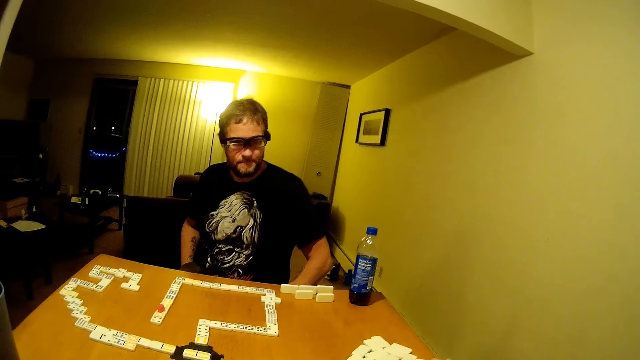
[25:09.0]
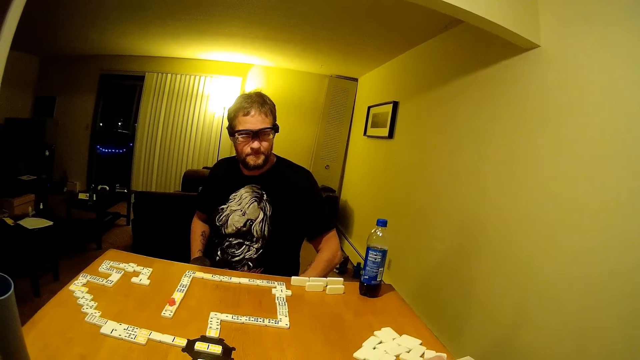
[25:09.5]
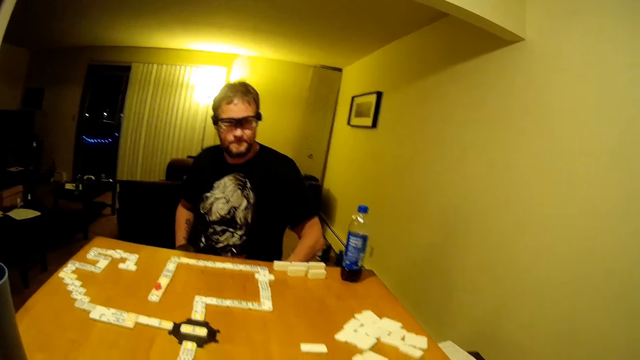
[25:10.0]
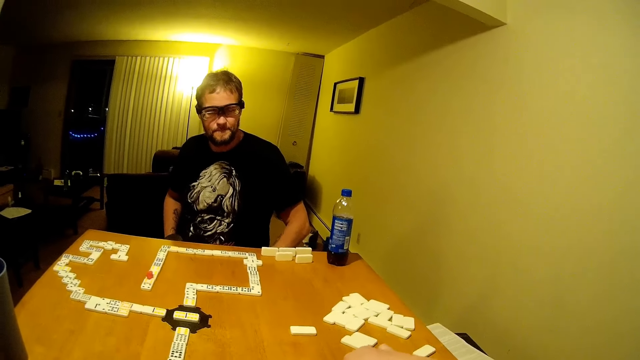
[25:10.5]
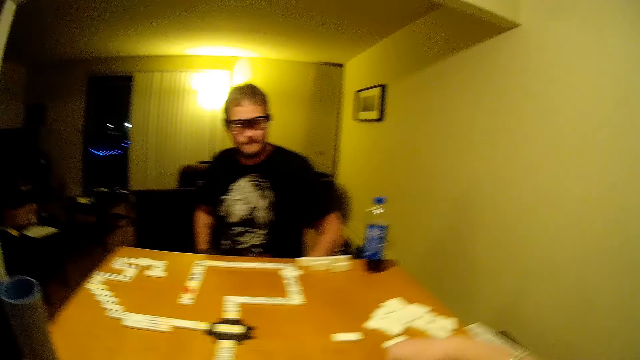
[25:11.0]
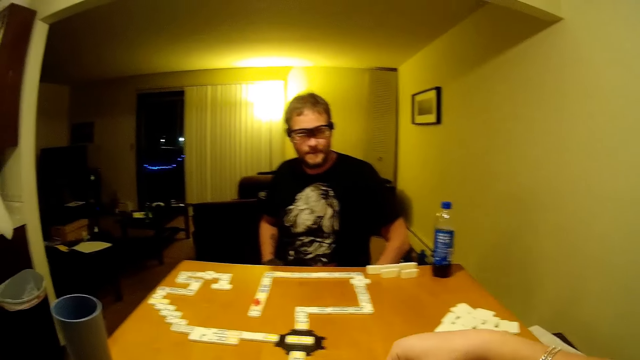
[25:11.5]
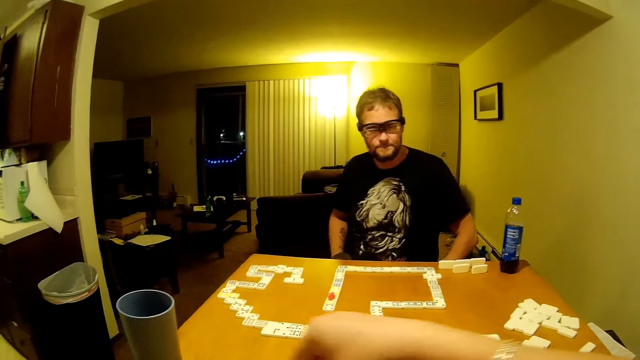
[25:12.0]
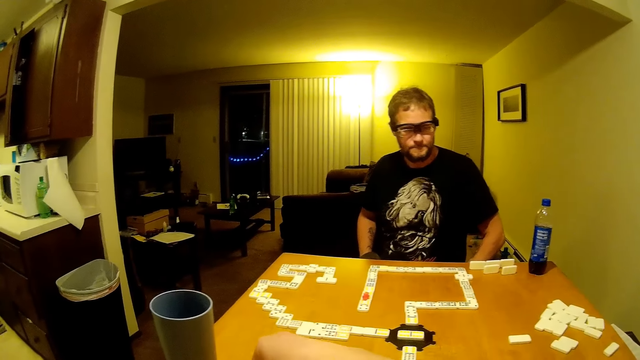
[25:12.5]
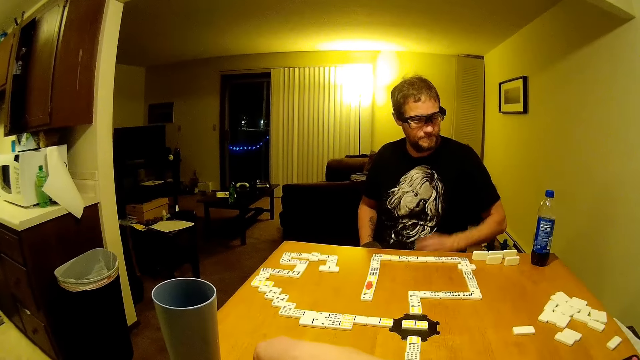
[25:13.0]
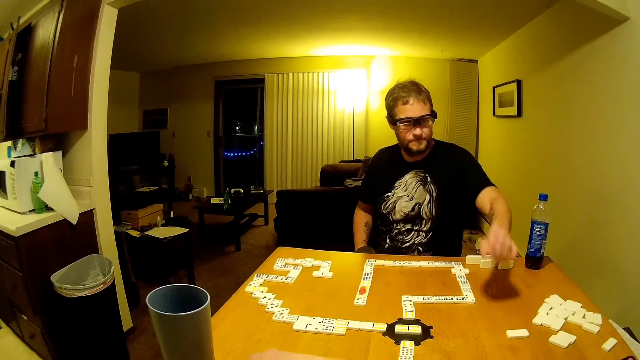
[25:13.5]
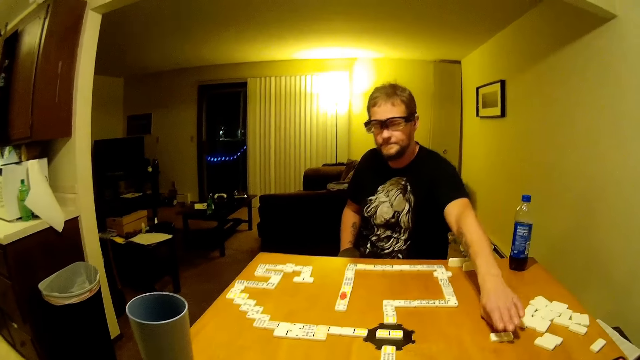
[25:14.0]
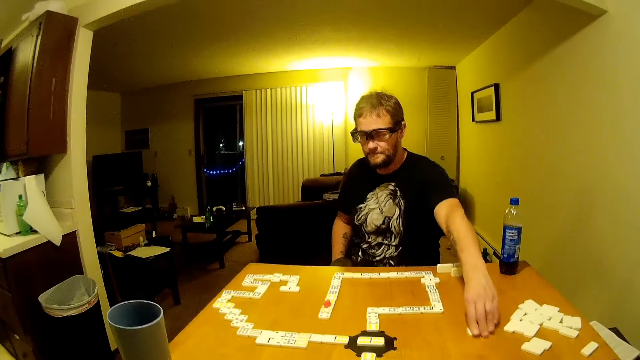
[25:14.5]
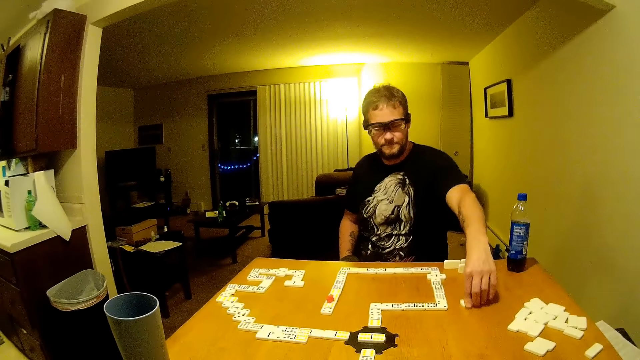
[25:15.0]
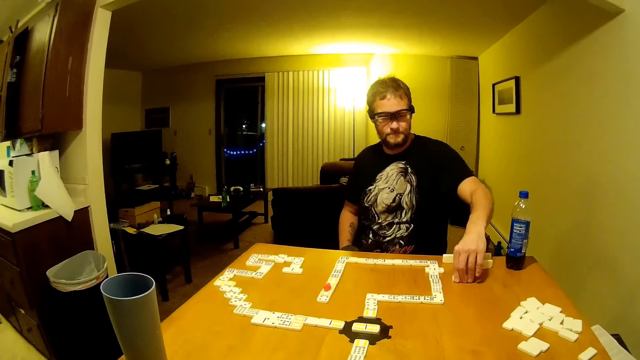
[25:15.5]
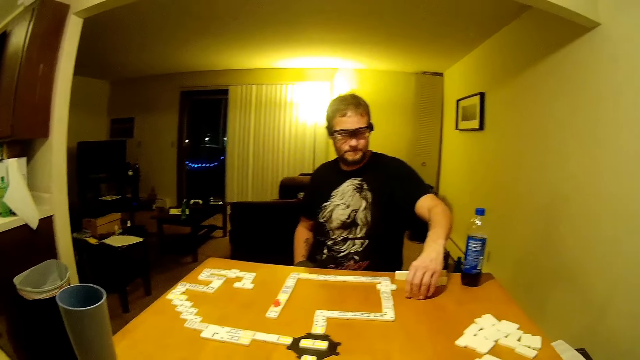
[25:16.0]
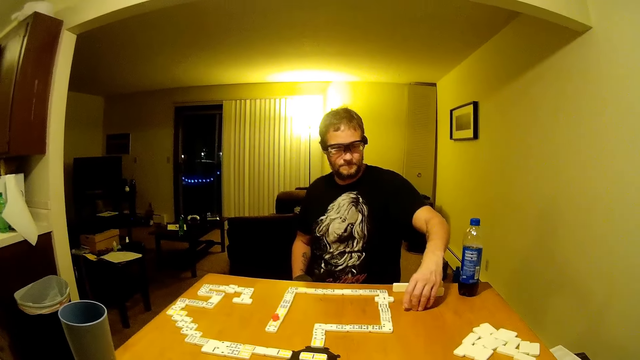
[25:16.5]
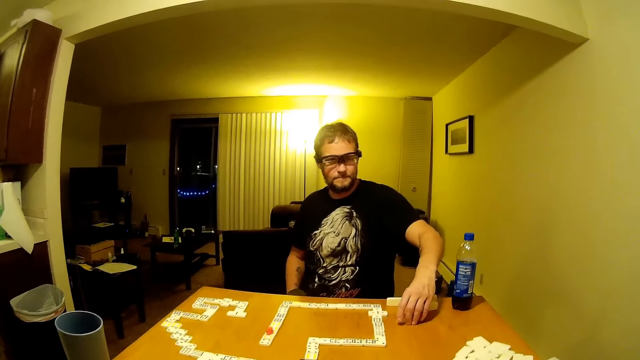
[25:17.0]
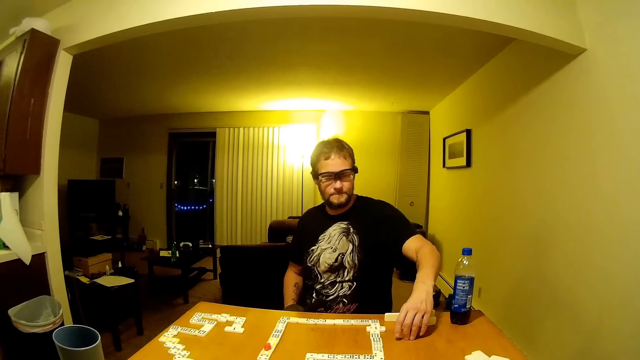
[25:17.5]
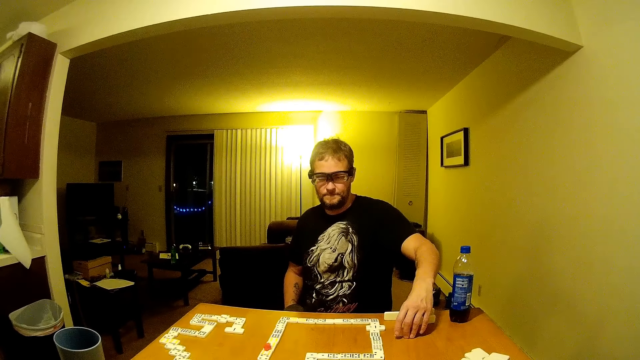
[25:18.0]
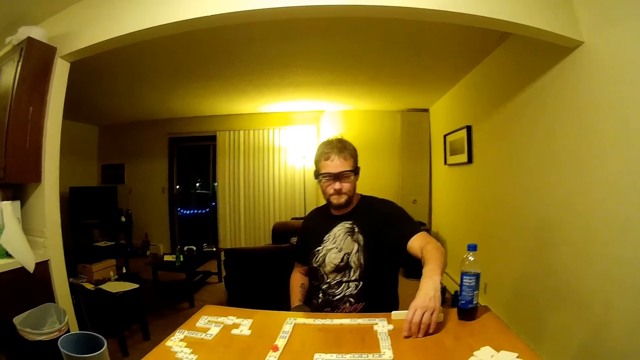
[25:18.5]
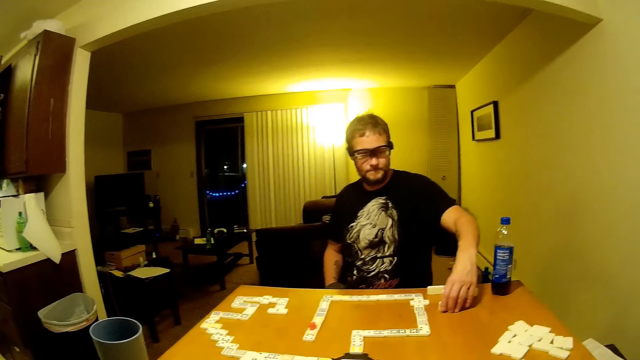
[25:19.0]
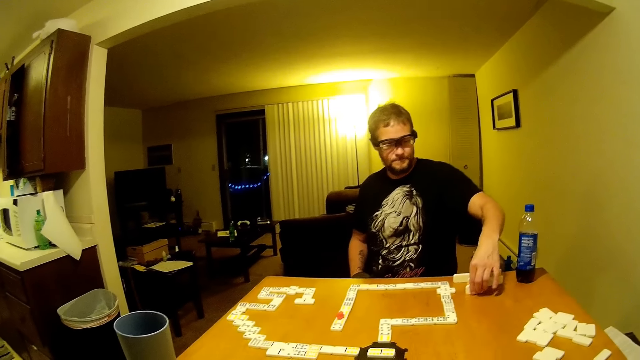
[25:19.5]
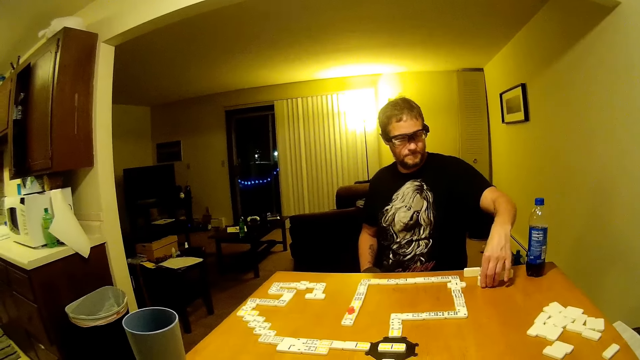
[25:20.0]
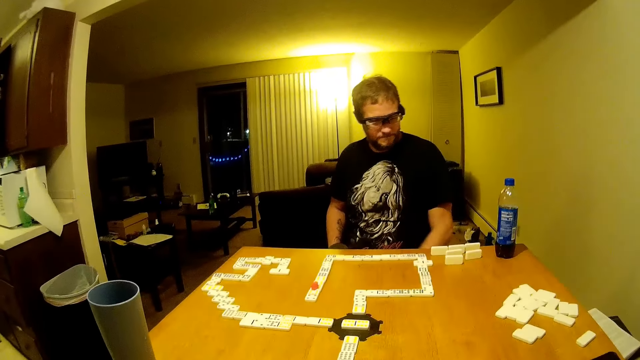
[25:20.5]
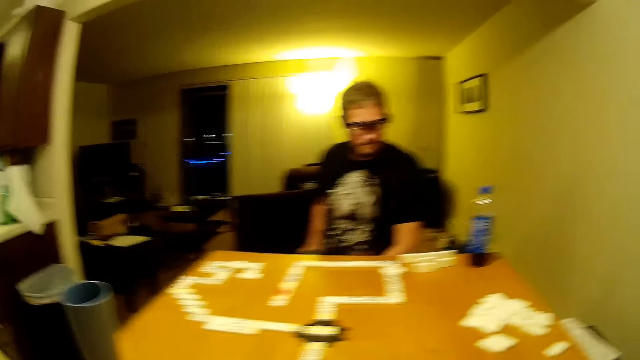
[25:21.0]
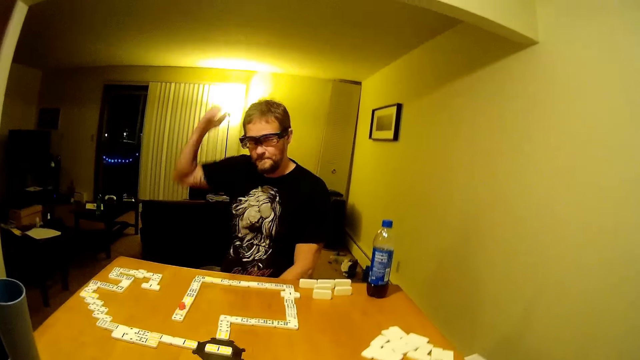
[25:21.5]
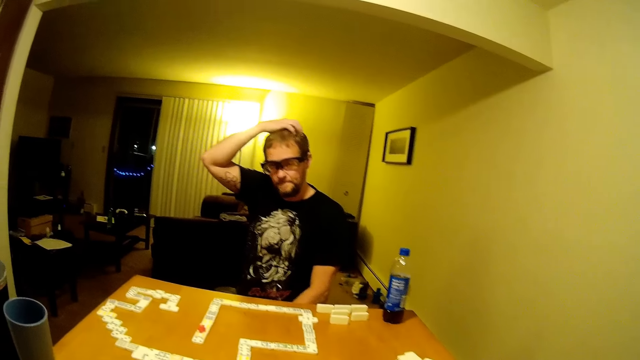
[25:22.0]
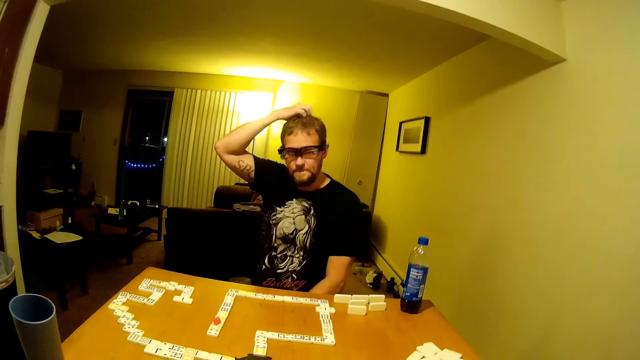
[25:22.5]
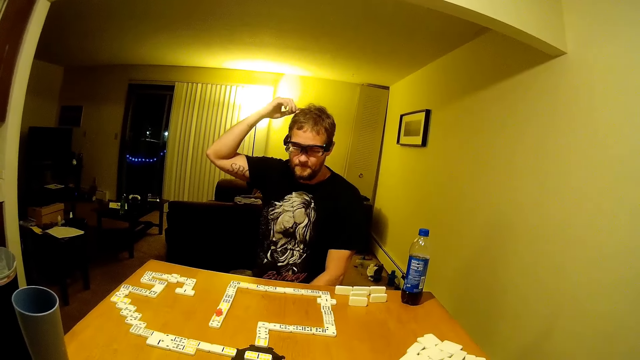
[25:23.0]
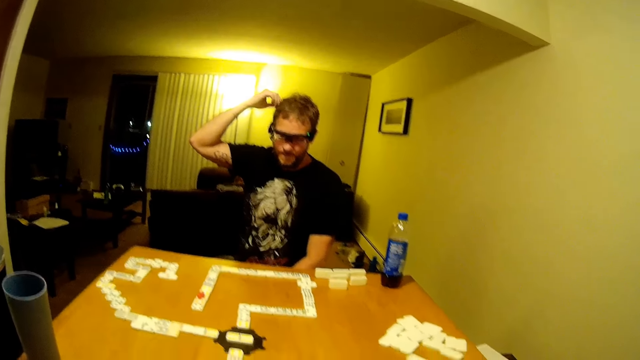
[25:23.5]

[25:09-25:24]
The camera wearer picks up a domino. They put the domino on the table. A man drags a domino piece. The man picks up a domino. The camera wearer talks. The man positions the domino piece. He picks up a domino. He drags the domino piece and positions the domino piece. He scratches his head.

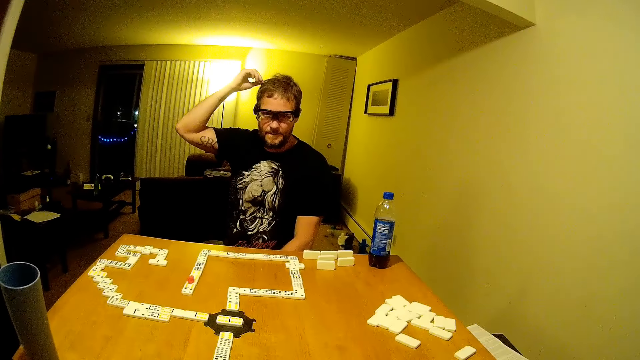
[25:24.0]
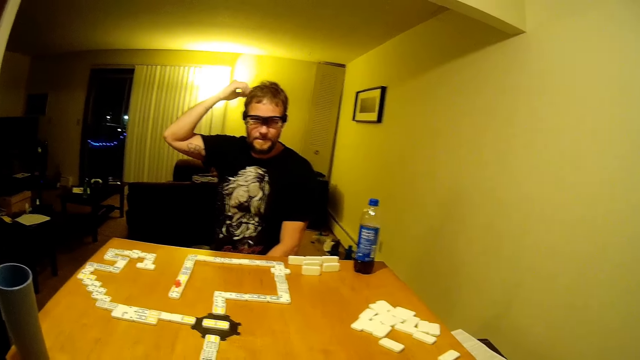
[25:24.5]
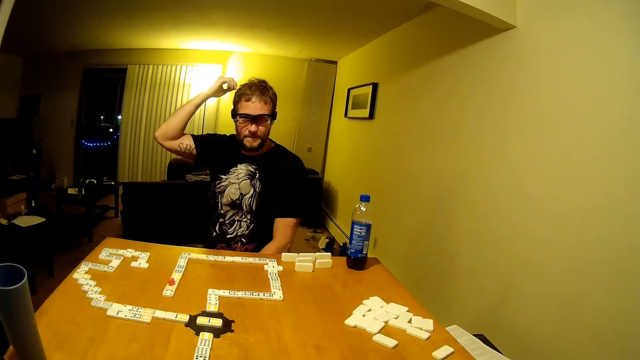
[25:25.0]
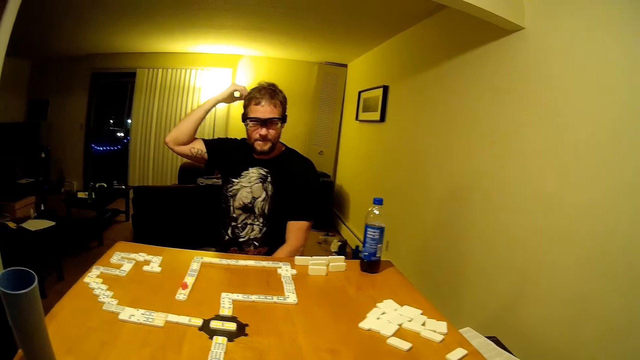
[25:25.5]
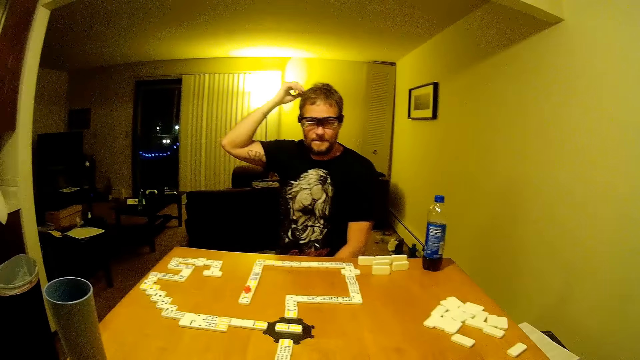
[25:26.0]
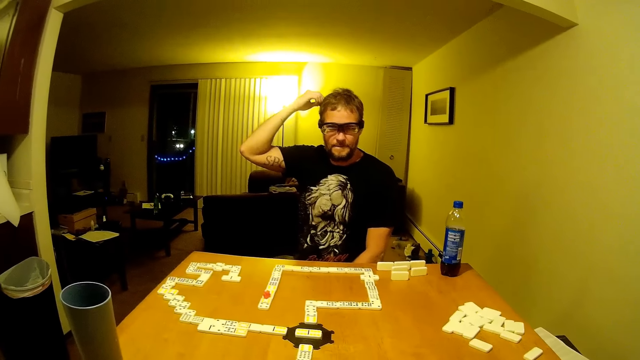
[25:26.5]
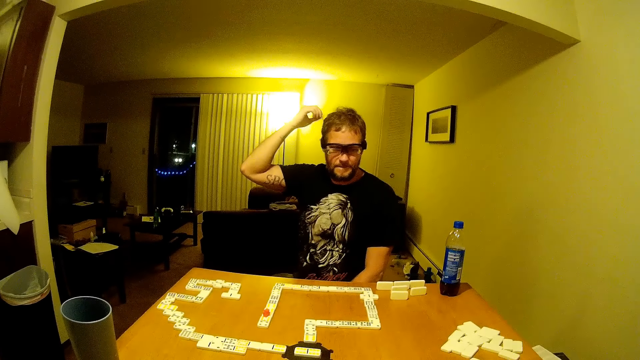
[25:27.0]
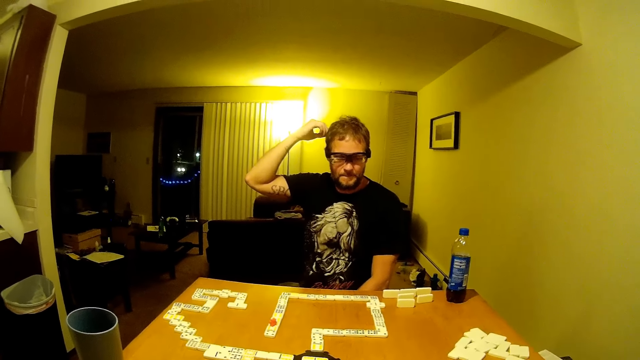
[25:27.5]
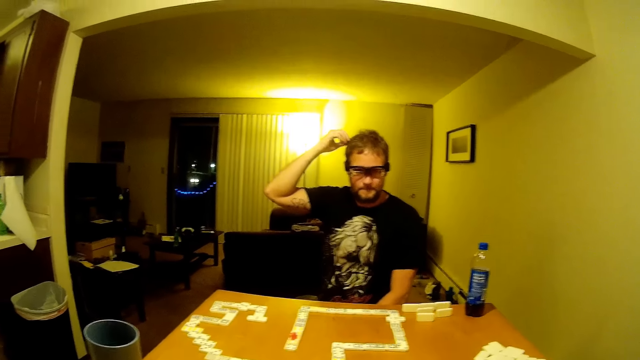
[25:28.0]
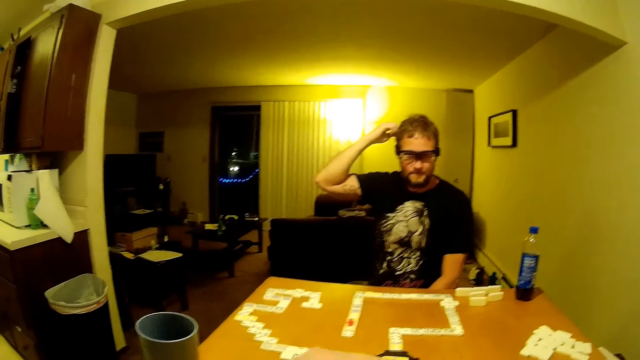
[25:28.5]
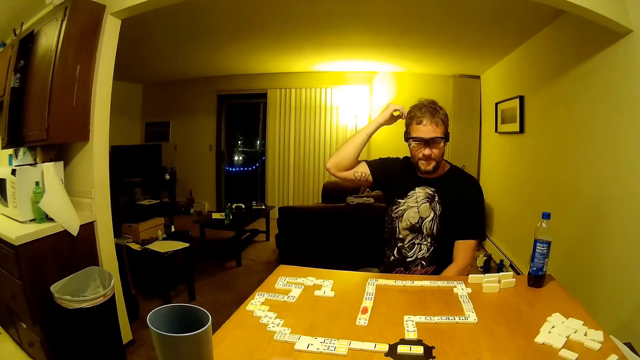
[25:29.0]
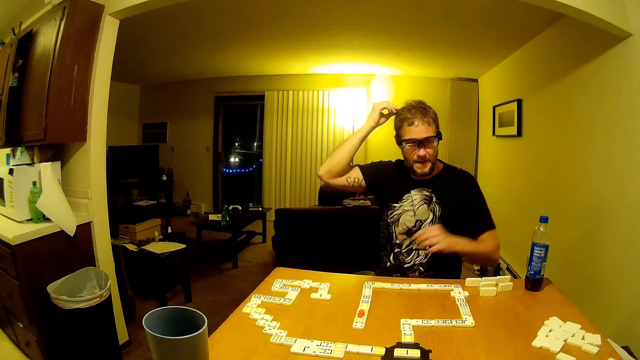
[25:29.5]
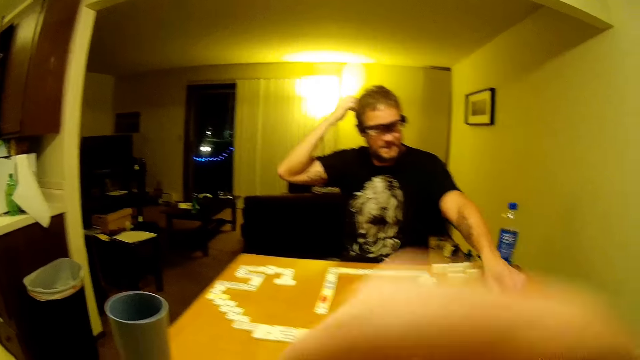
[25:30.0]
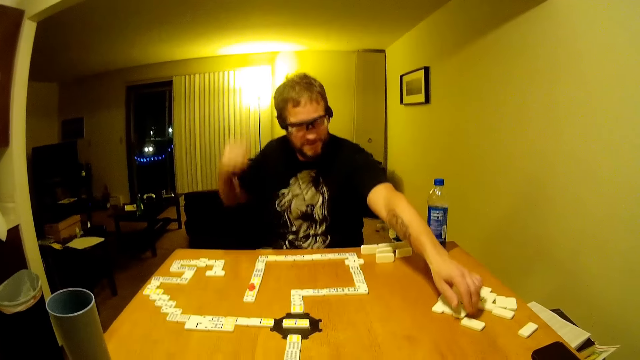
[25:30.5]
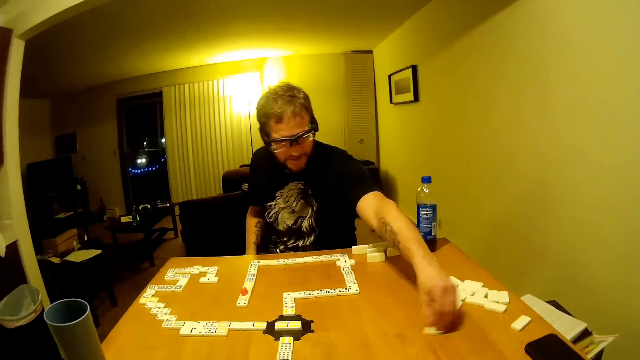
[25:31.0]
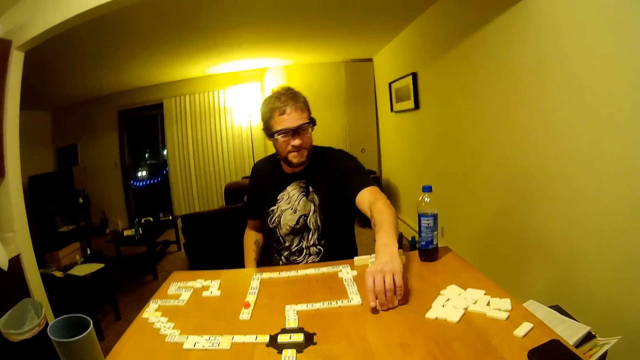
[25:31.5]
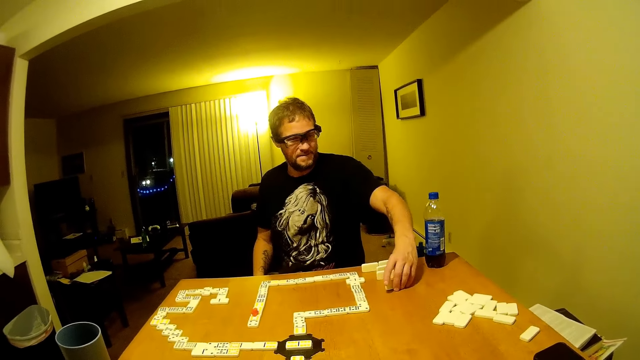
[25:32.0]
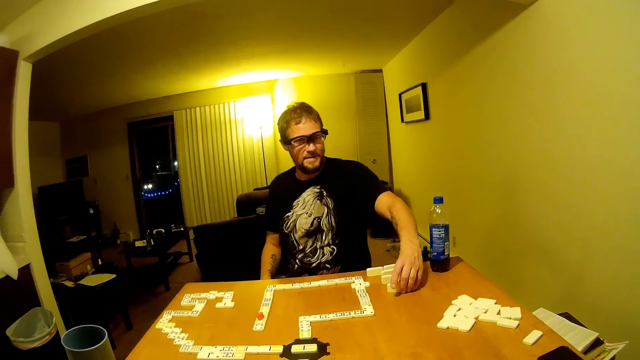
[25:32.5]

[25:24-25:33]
The camera wearer talks. A man talks. The camera wearer lifts his hand. The man drags a domino piece. He picks up a domino. He positions the domino piece.
